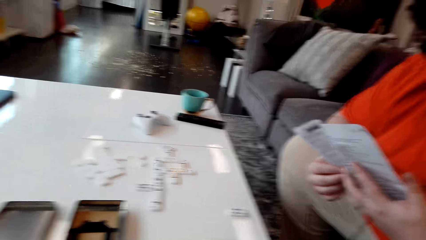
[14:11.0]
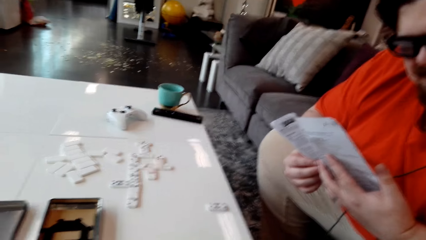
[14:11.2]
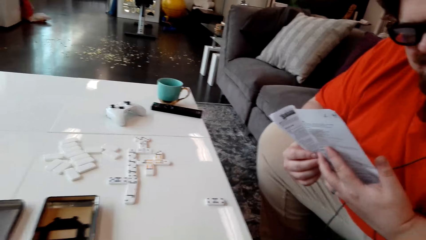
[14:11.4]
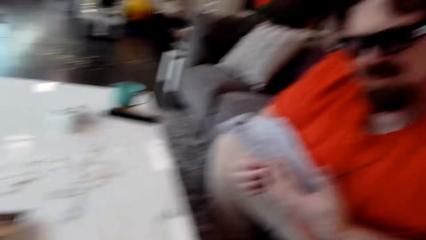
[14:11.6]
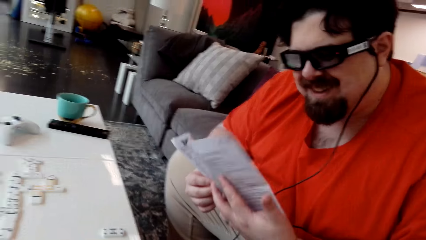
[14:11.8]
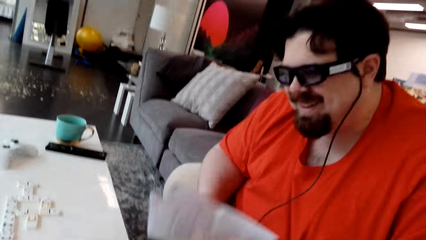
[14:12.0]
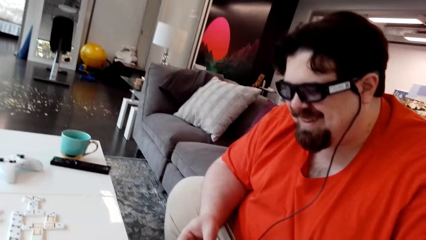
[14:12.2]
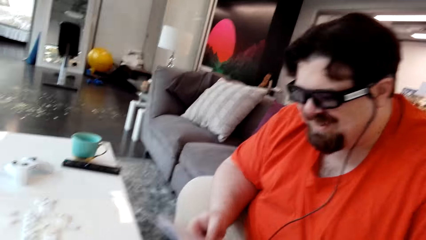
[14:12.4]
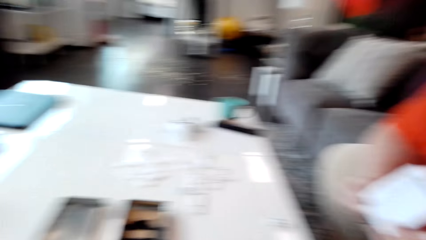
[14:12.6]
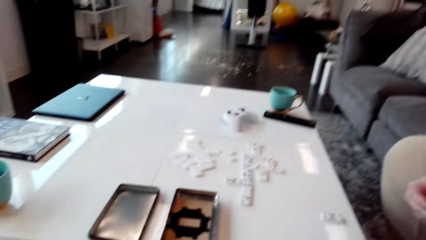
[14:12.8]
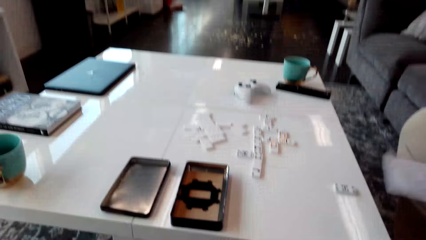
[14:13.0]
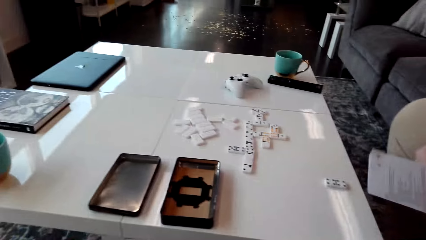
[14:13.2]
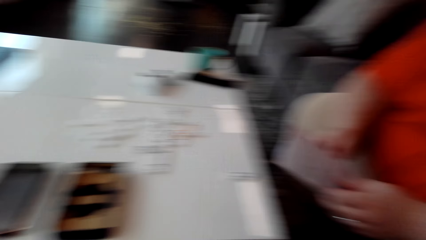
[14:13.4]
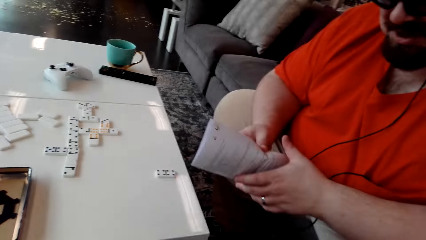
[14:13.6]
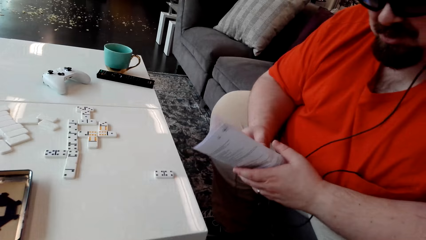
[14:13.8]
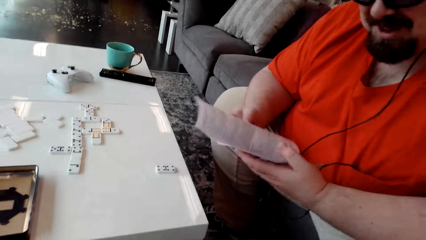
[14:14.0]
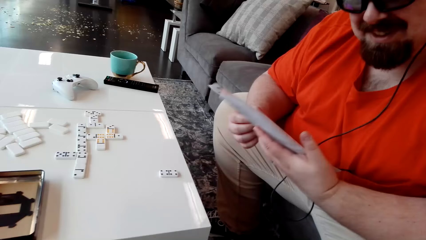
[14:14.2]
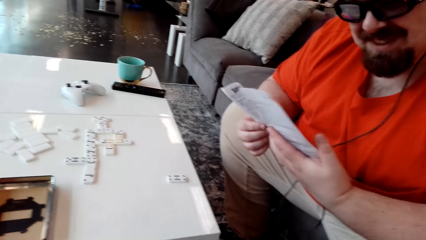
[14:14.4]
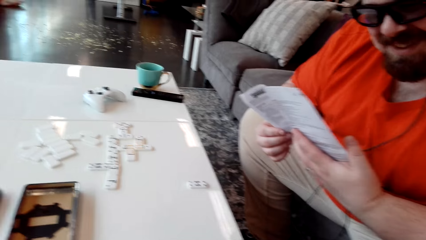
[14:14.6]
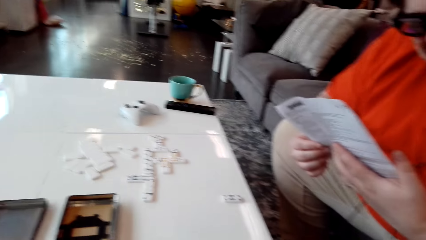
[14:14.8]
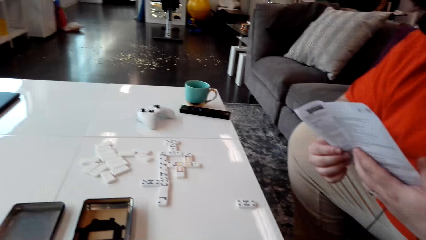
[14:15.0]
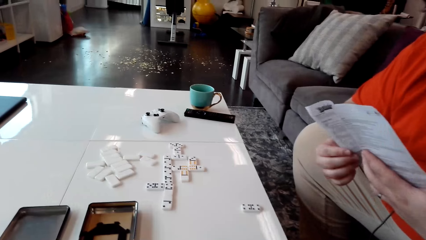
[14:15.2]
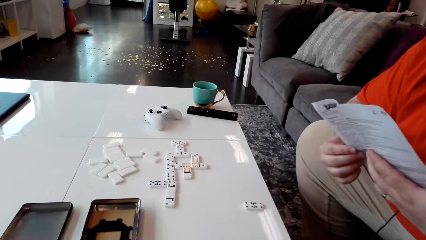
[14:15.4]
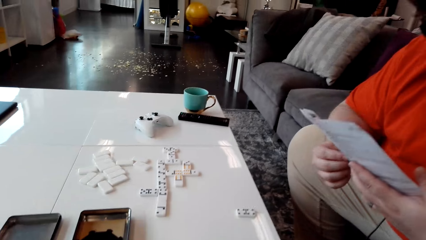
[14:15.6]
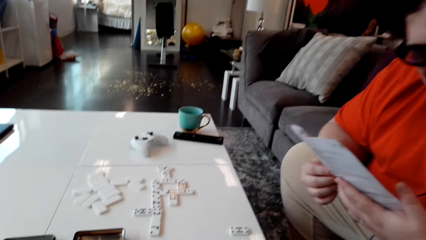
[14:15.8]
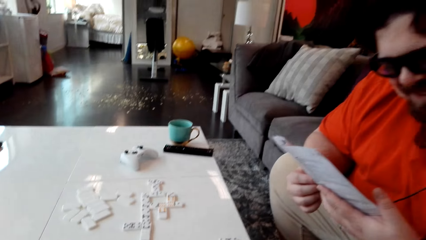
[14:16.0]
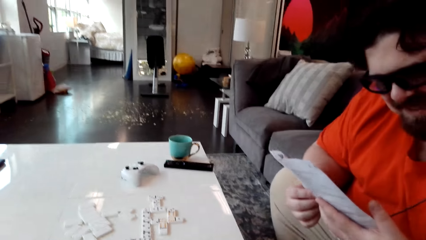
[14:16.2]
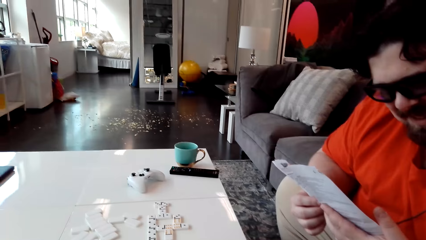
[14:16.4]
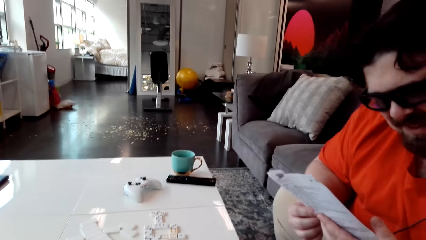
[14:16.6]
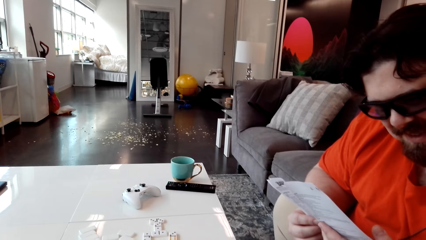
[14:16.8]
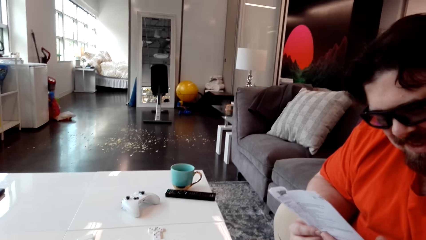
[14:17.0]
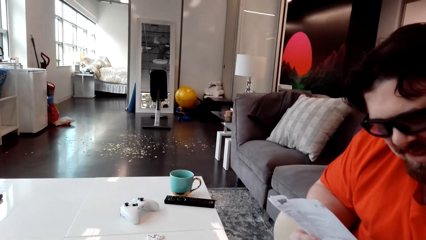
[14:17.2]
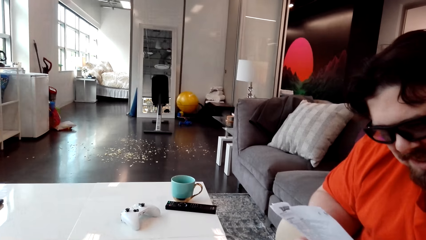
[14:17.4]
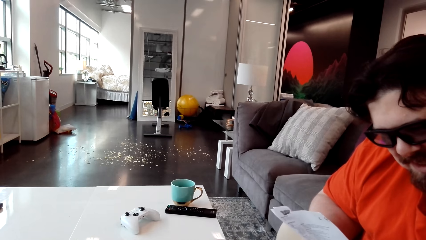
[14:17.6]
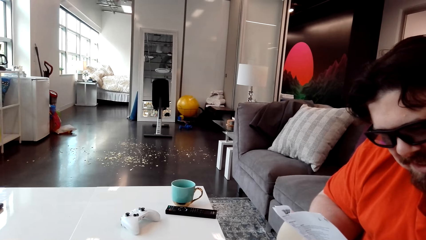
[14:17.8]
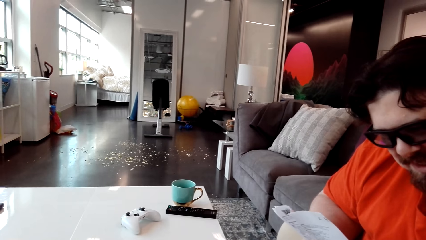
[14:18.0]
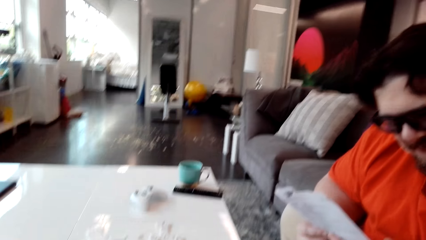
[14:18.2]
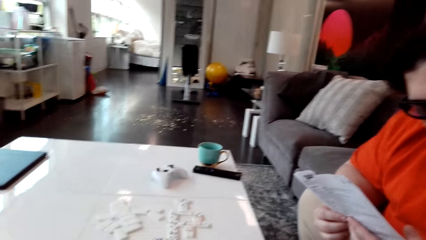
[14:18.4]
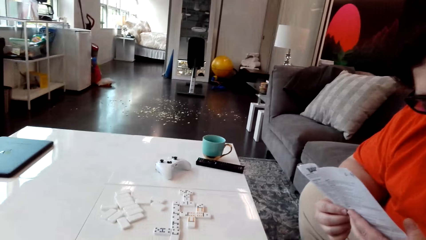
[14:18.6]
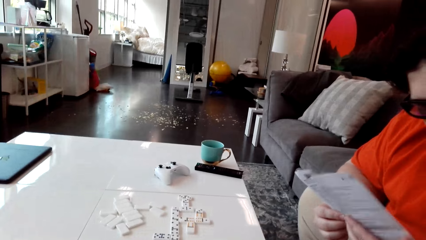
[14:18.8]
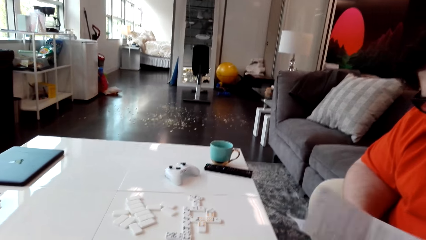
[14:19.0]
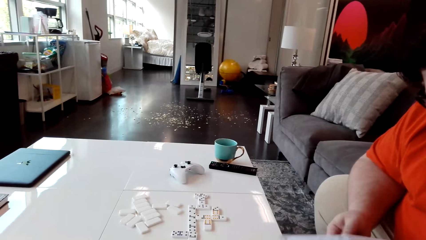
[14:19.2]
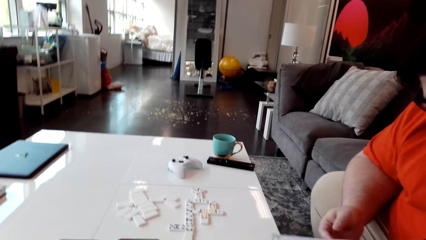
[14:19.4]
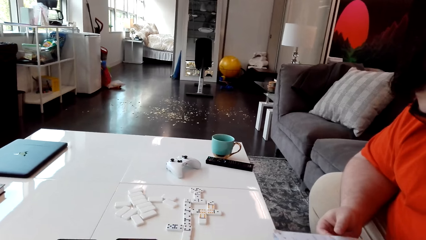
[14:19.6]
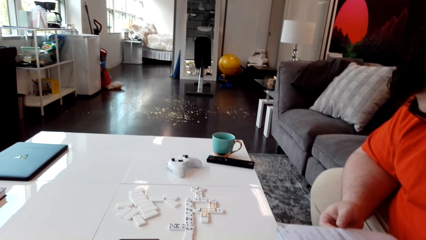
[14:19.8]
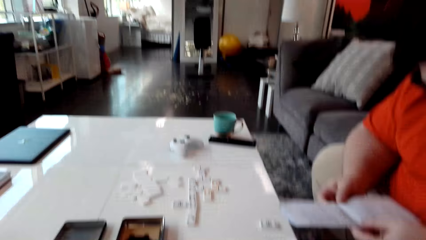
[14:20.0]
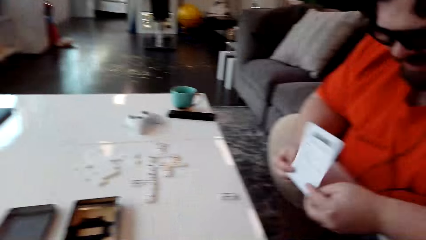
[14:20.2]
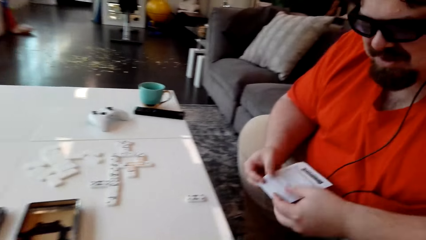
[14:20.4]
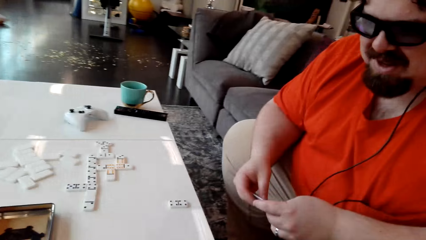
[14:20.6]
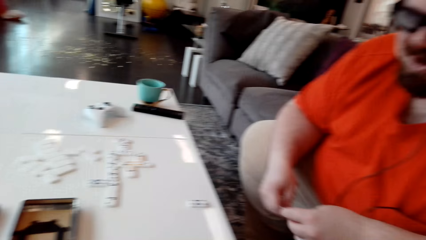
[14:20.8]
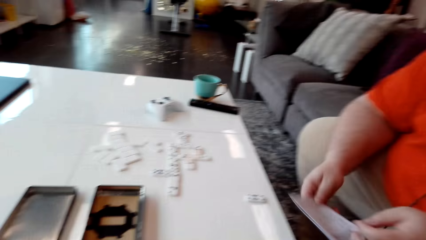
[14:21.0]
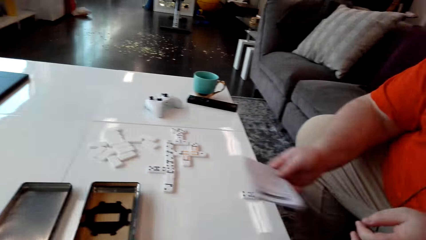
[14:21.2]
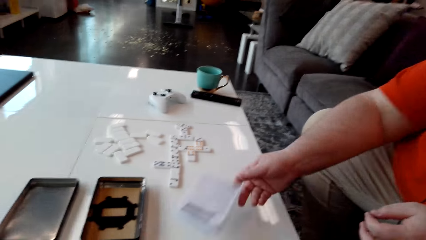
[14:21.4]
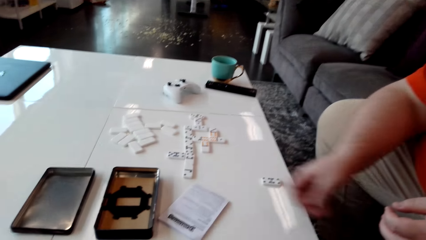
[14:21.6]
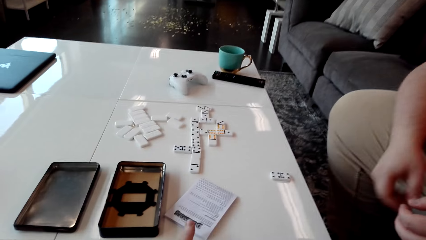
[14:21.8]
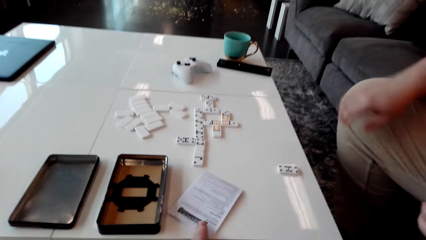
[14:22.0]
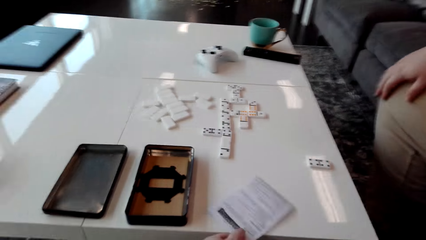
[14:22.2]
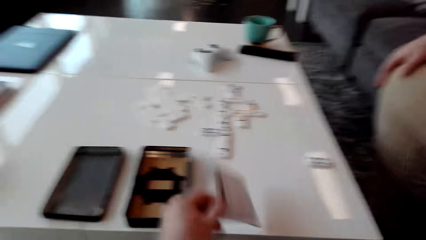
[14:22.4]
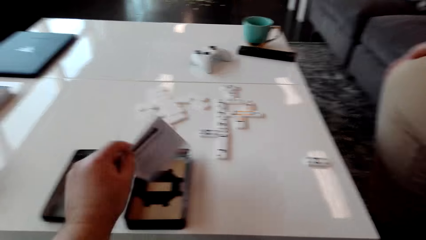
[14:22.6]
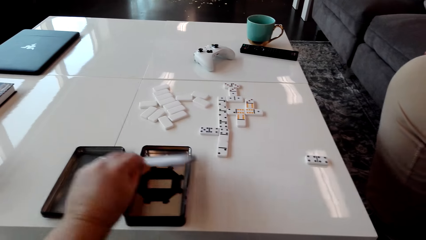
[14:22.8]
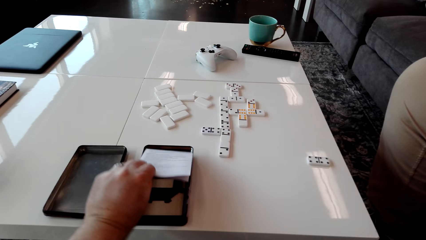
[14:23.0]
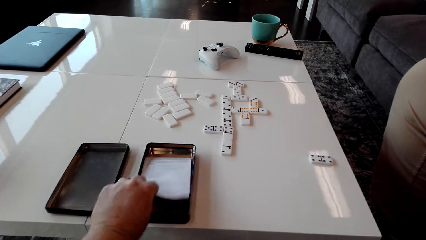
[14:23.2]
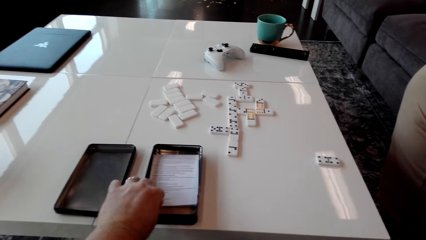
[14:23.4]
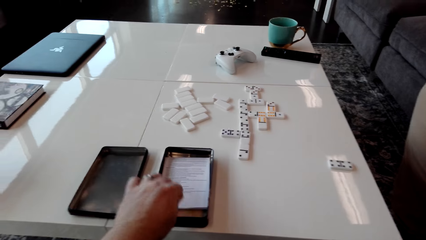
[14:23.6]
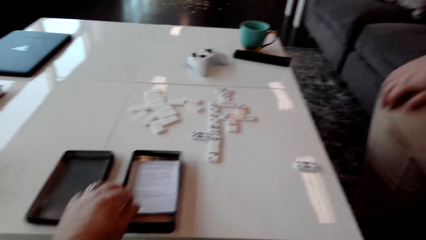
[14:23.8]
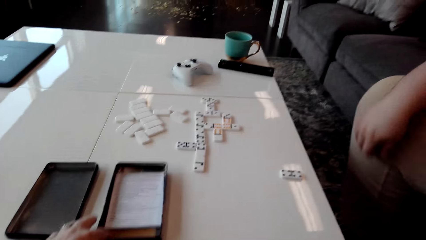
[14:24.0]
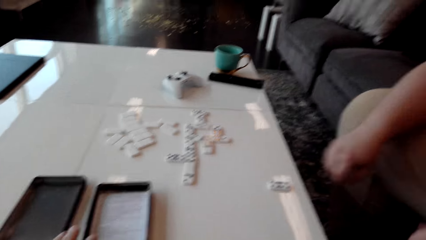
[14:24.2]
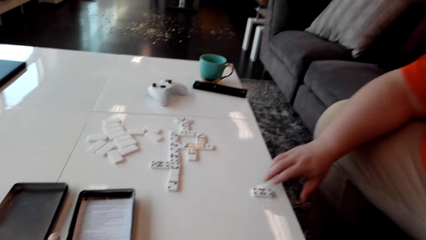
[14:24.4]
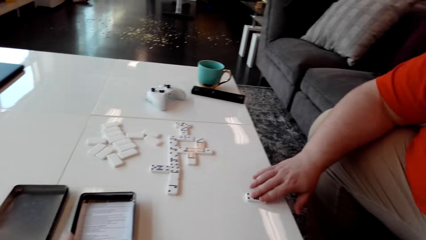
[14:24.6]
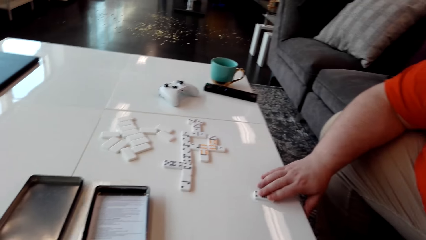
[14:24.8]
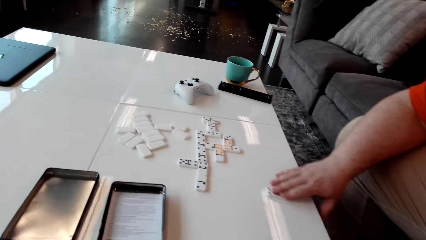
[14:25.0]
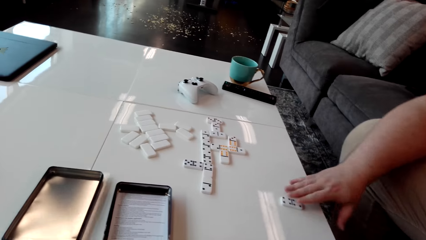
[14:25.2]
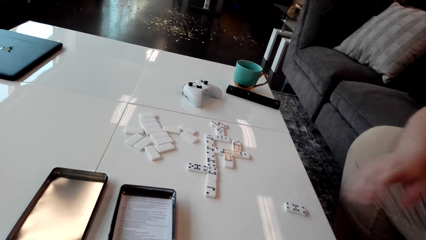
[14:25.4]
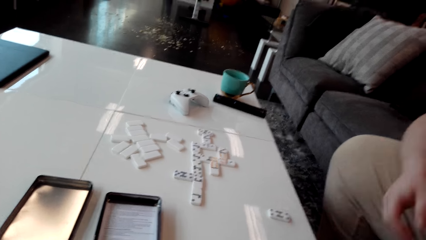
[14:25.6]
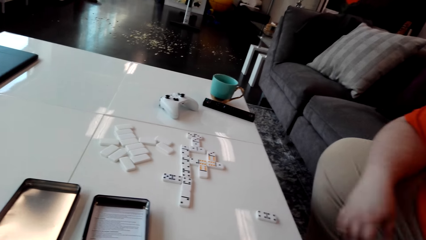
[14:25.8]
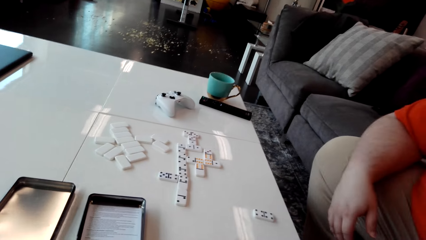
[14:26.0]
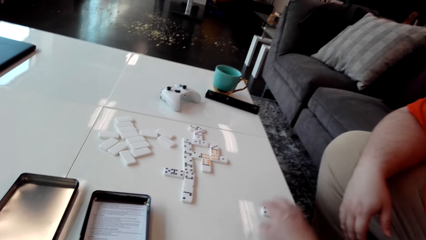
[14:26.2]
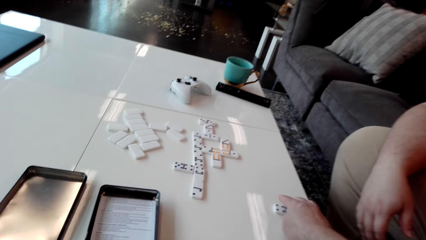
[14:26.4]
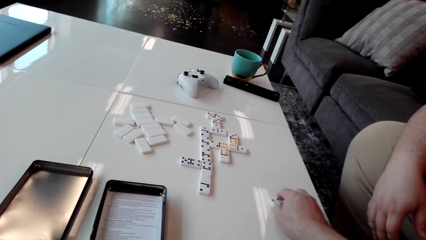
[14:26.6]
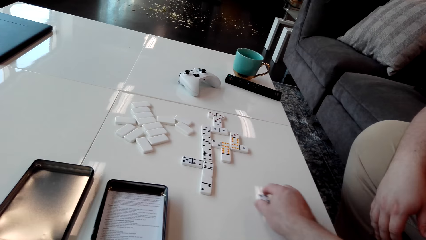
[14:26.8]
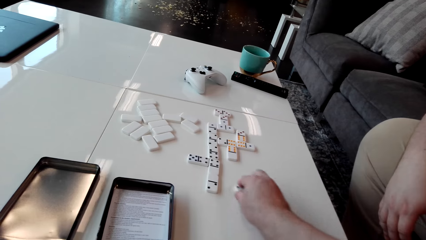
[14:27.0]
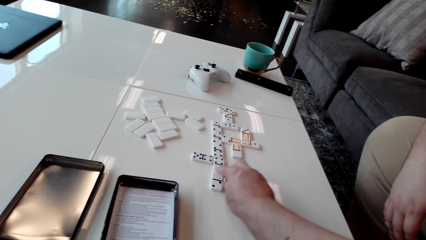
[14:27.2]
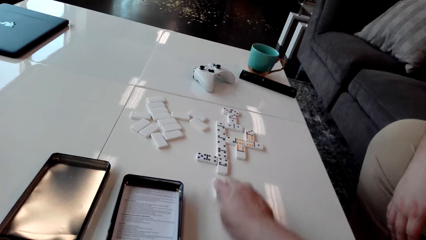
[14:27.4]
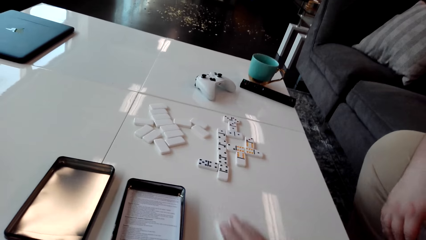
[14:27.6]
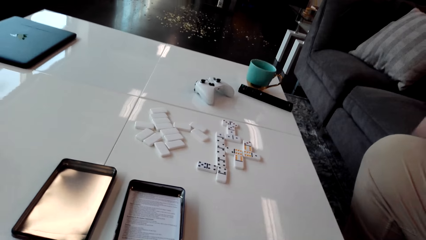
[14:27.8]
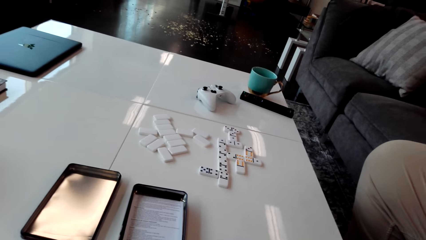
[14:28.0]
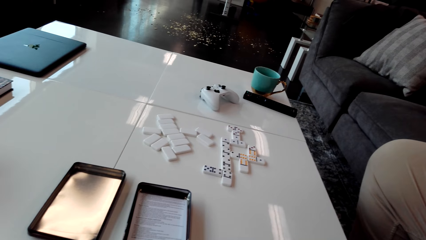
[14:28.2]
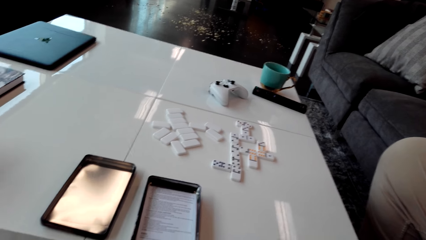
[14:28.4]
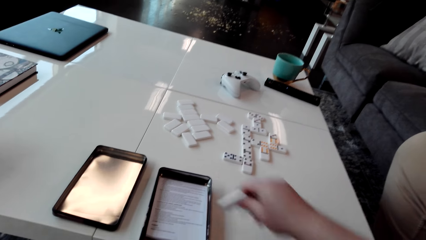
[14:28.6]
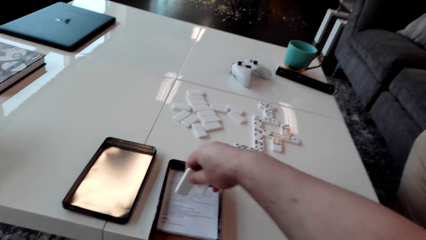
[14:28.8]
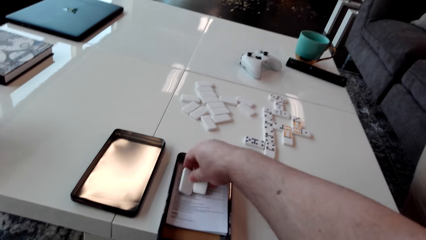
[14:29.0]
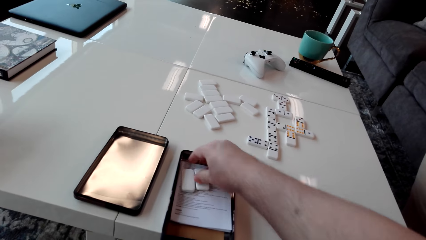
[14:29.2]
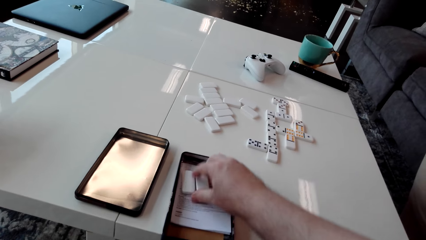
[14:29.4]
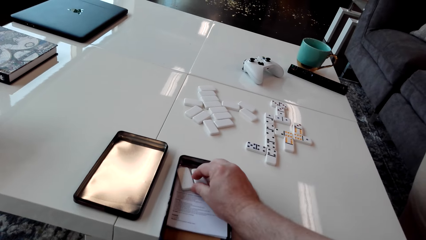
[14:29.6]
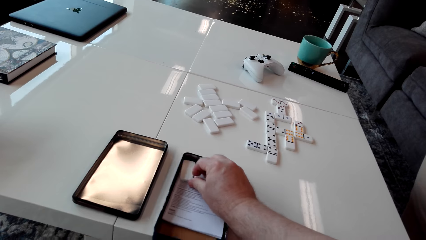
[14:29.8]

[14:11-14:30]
The camera wearer looks around the room. A man reads the paper. The man places the paper on the table. The camera wearer puts the paper on the table, picks up the paper on the table, and puts the paper in the tin storage. The man moves the rectangular dice on the table. The camera wearer arranges the game tools in a box. They put the rectangular dice in the tin storage.
